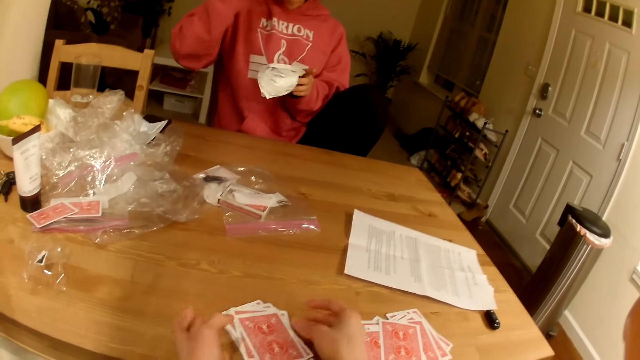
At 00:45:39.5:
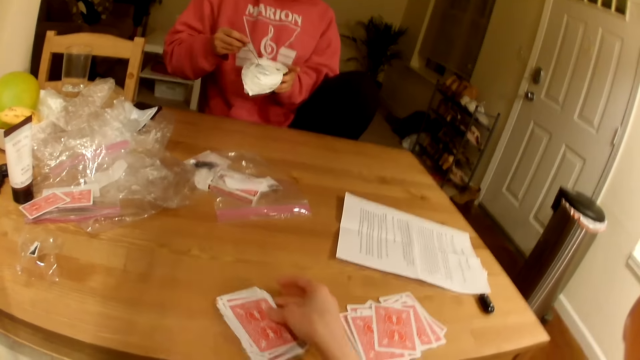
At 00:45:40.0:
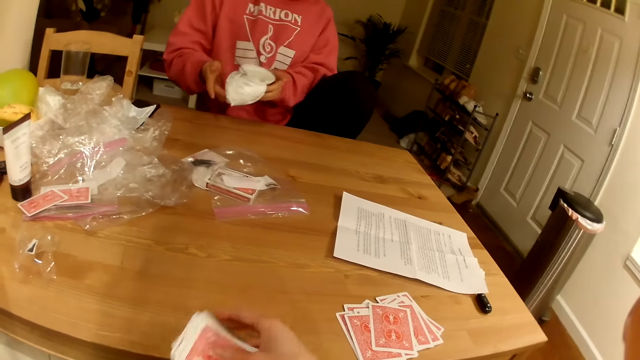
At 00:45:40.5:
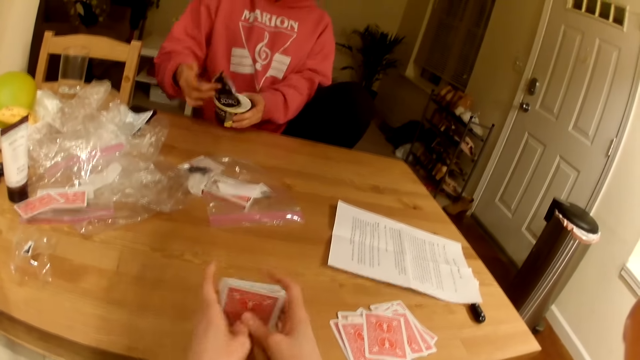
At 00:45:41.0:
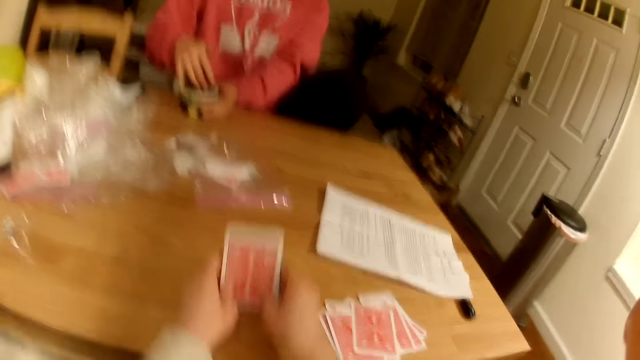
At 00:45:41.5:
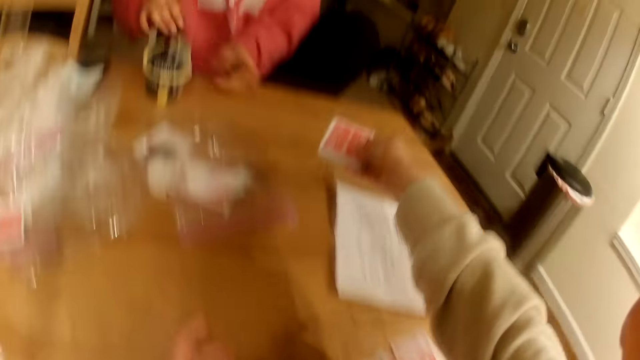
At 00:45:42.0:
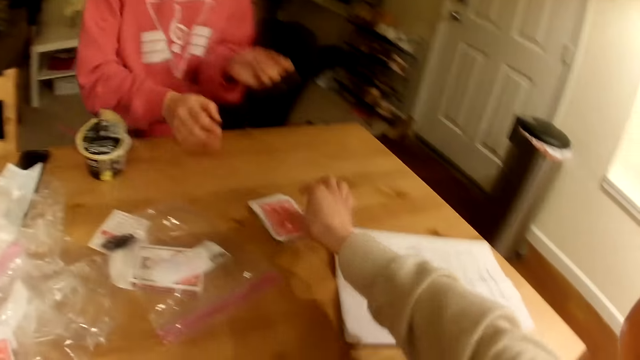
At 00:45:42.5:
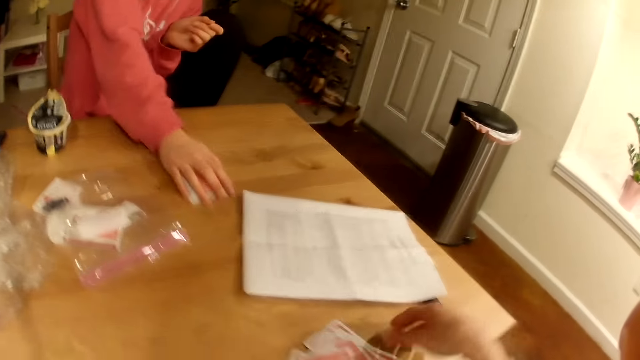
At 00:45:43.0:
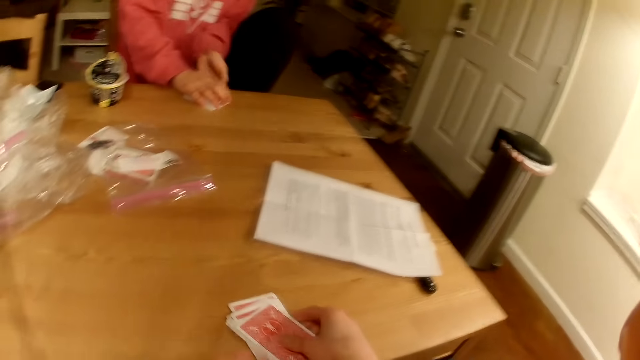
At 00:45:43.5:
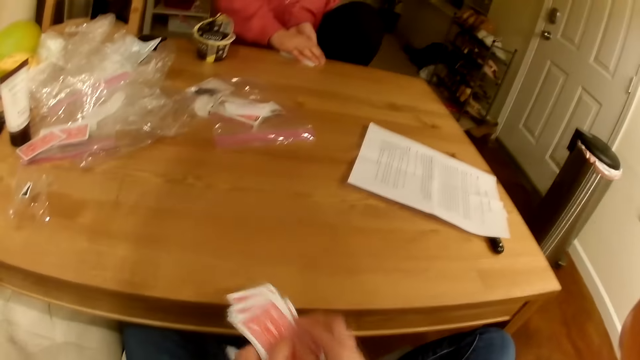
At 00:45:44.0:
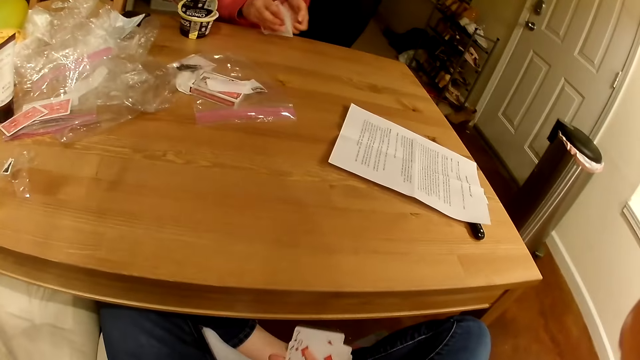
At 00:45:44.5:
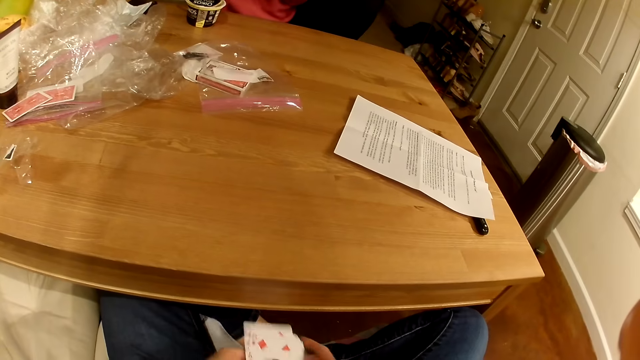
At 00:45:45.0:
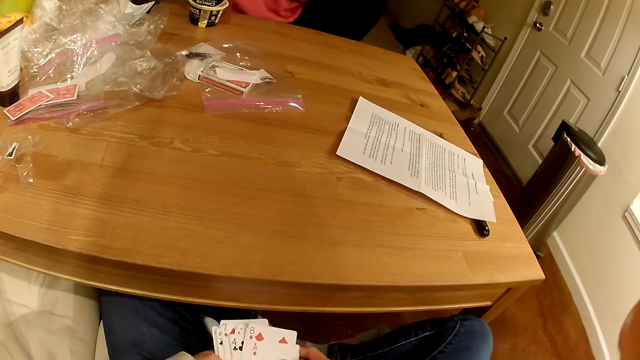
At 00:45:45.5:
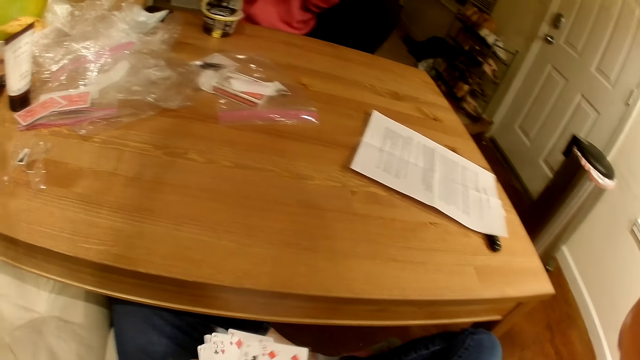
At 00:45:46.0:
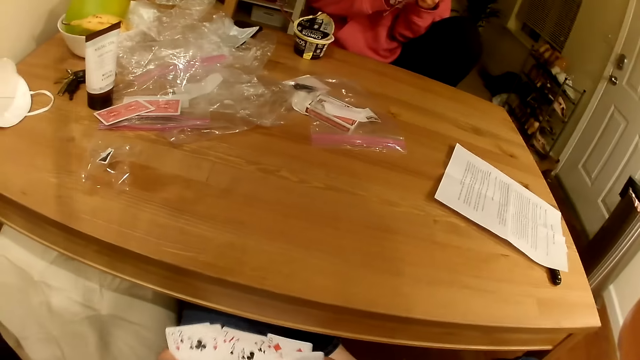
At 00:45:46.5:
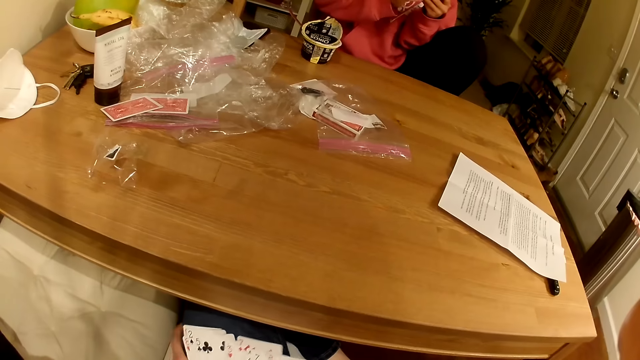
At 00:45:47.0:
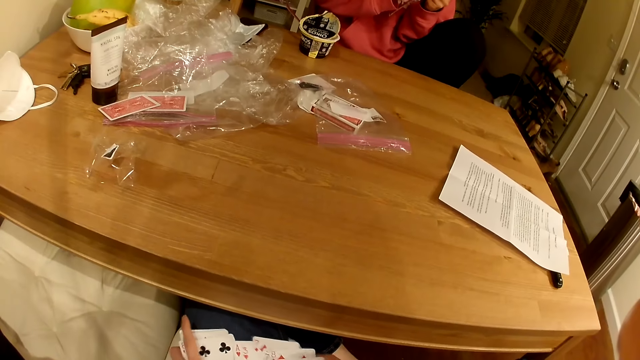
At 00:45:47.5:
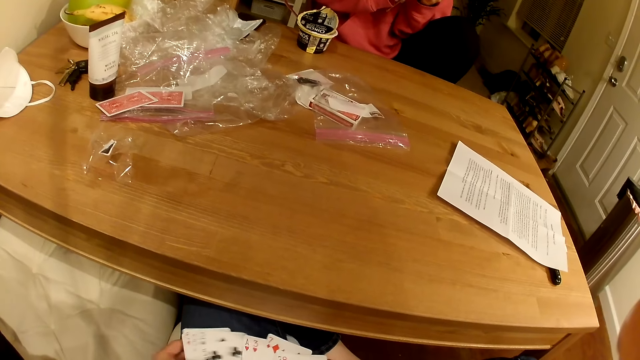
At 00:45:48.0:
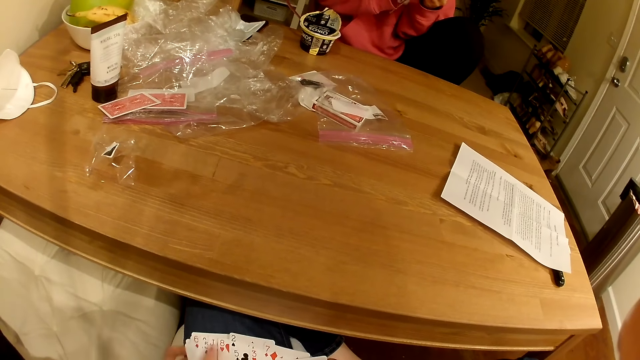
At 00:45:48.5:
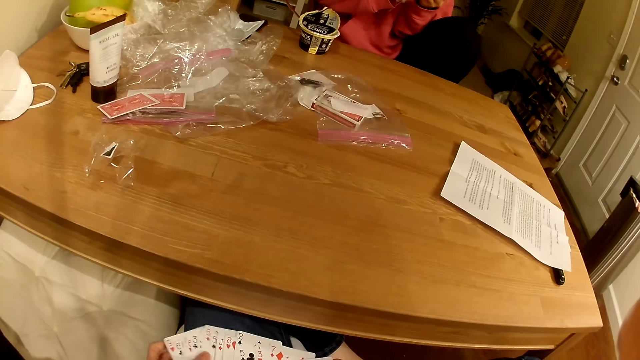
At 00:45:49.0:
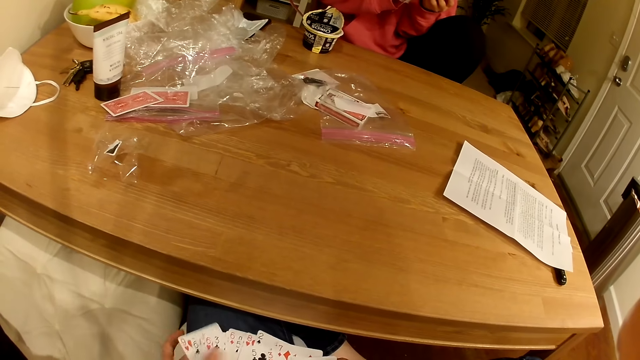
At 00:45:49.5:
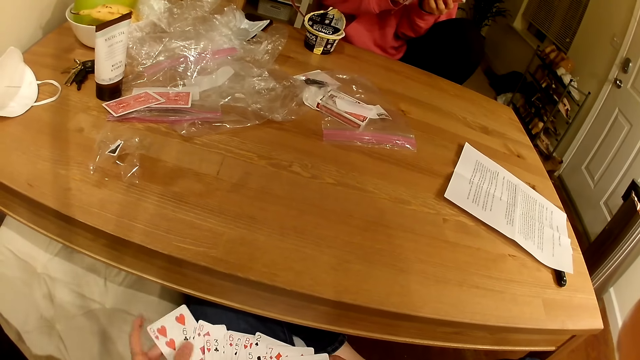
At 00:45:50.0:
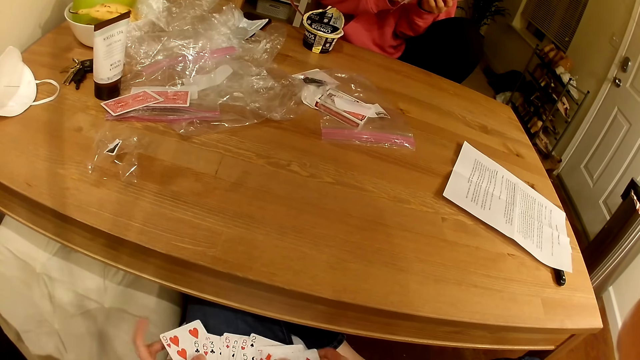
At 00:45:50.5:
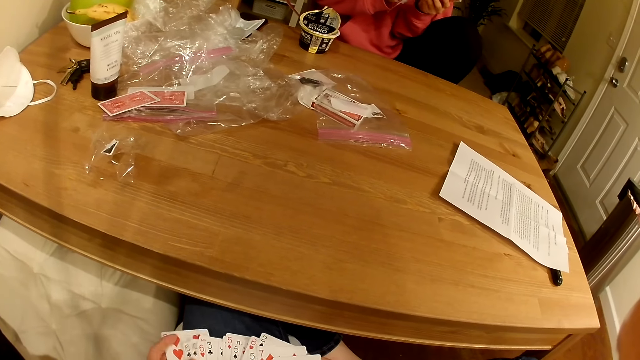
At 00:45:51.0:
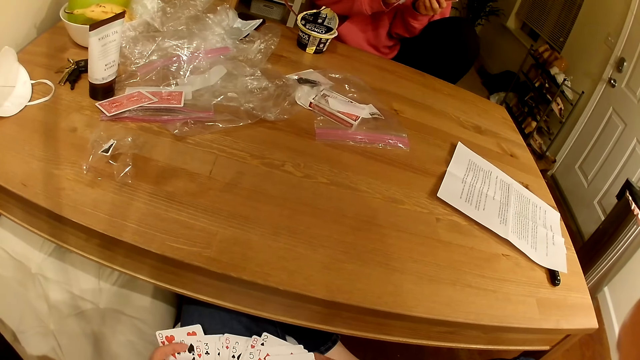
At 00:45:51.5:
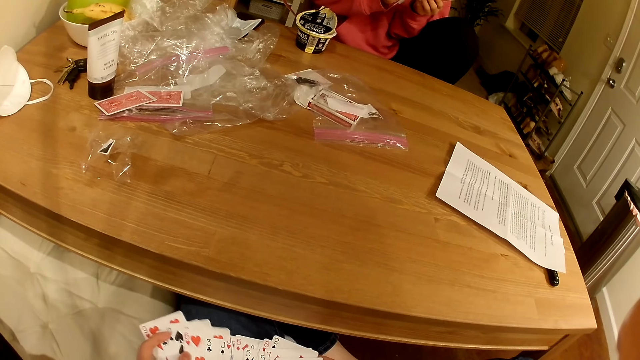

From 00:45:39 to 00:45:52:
A woman places the cup of yoghurt on the table. The camera wearer places the cards on the table next to the woman. The woman picks up the cards. The camera wearer picks up the cards. The woman talks to the camera wearer. The camera wearer shuffles her cards.

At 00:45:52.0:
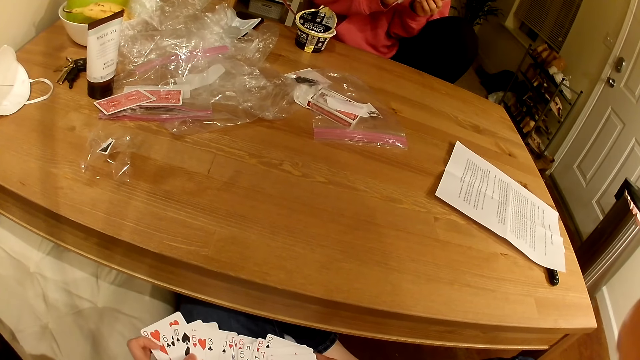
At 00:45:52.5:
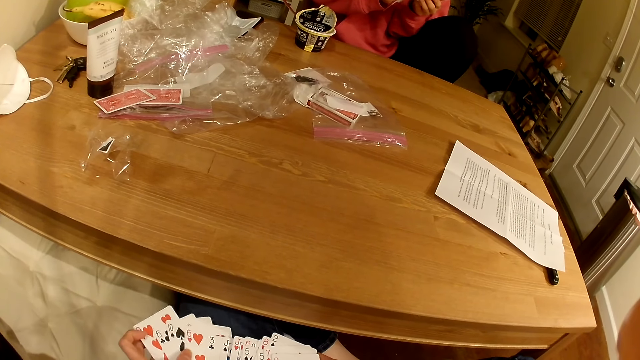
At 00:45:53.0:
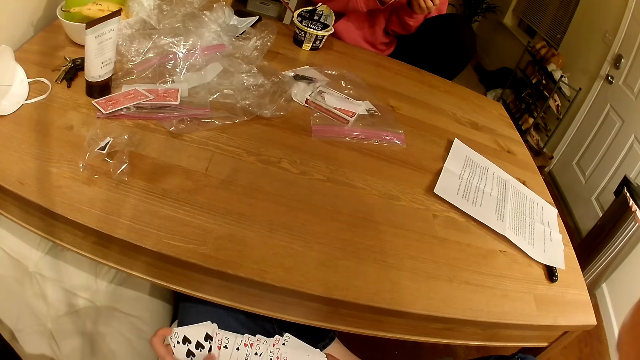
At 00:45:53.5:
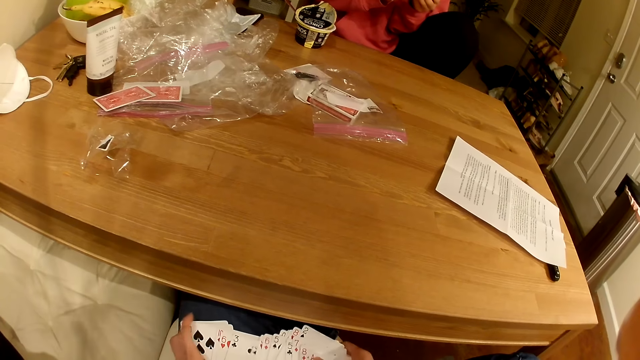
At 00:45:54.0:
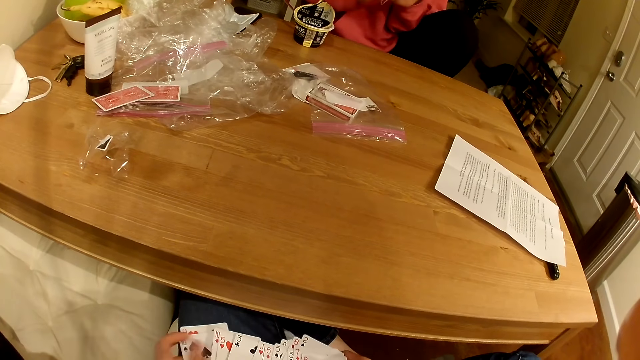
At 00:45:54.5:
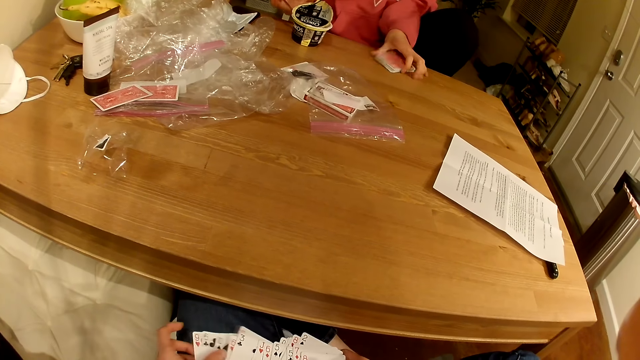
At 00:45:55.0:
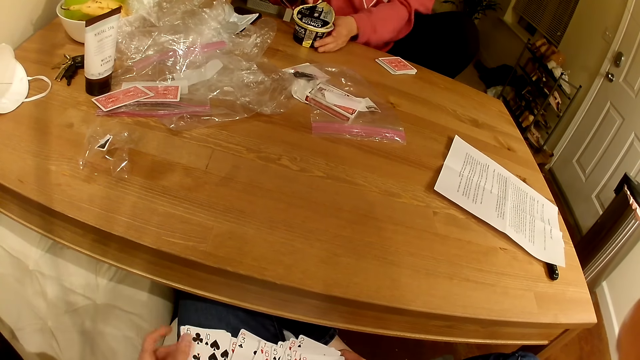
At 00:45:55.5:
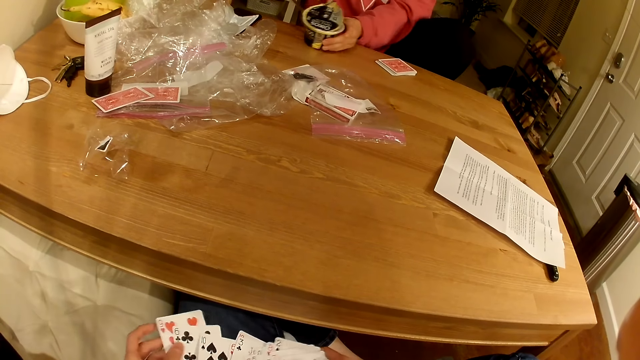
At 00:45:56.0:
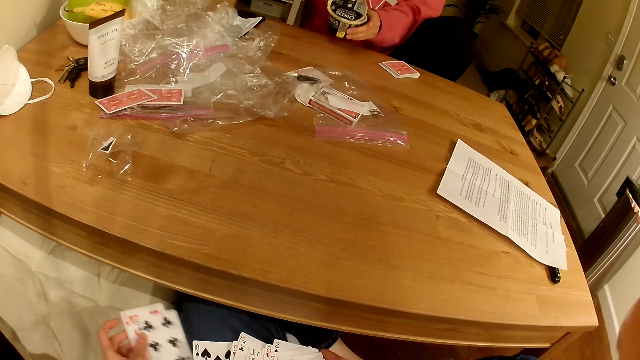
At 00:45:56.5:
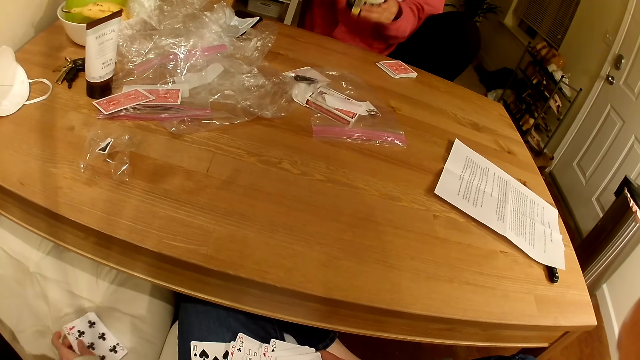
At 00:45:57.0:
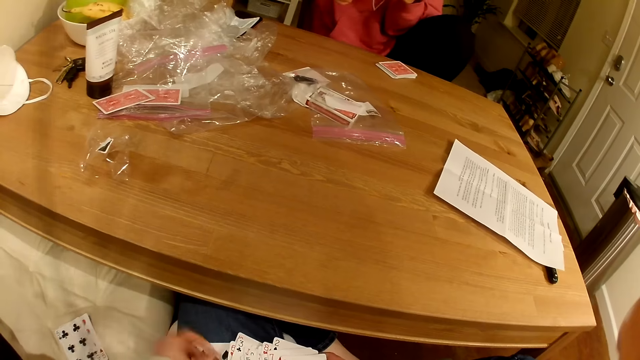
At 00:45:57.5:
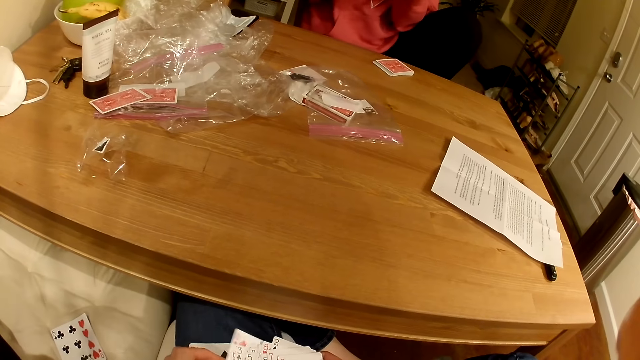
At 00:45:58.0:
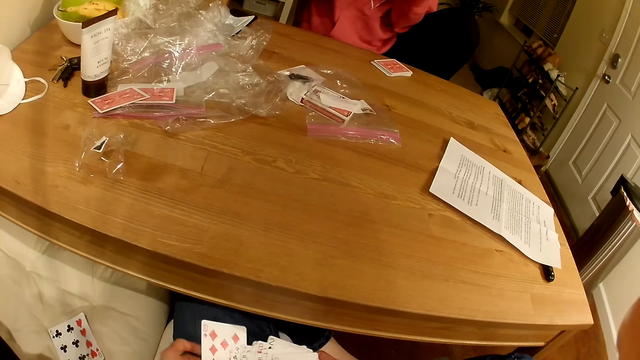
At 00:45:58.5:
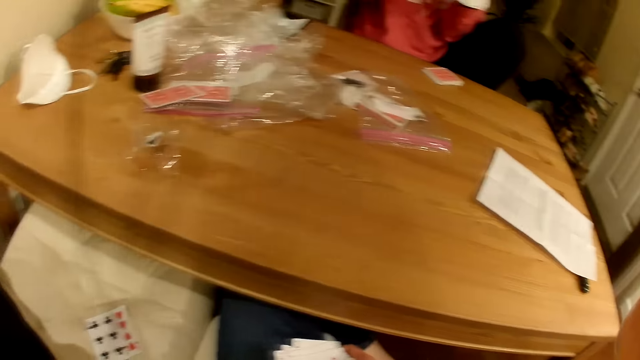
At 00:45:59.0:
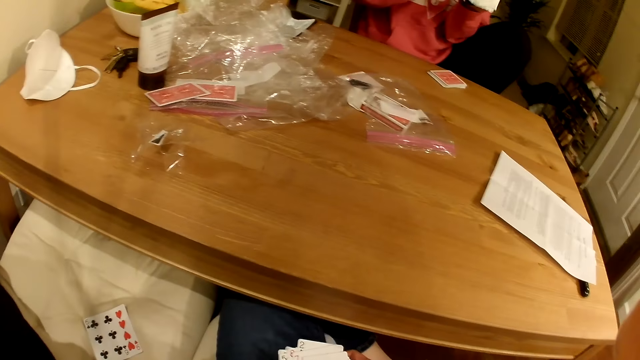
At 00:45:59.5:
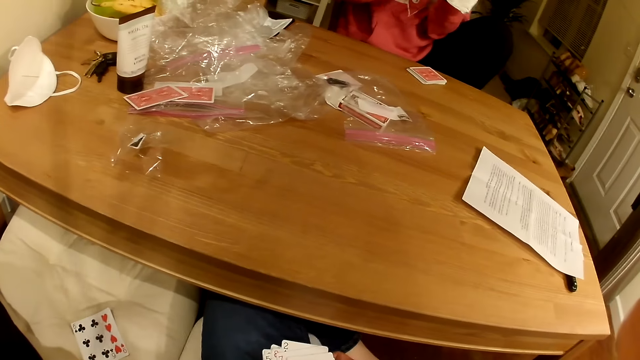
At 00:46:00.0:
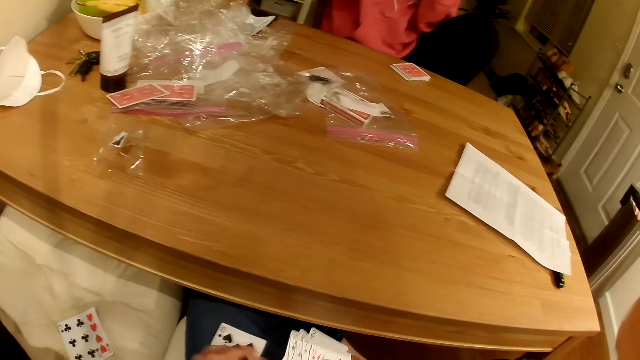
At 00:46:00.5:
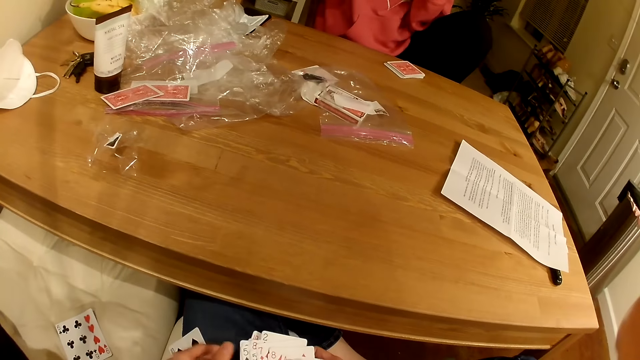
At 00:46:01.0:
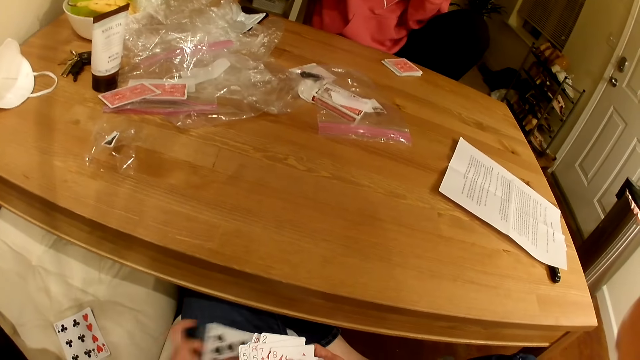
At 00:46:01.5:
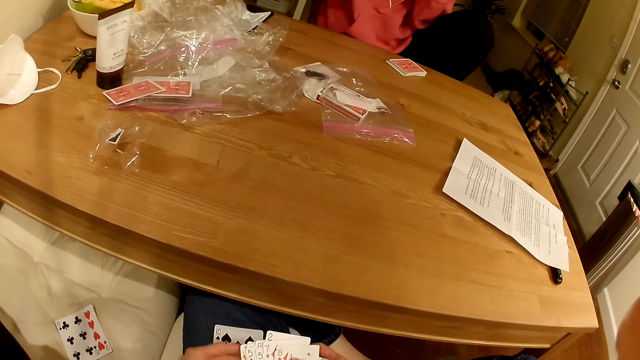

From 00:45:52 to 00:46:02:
A woman places the cards on the table. She picks up the cup of yoghurt and talks to the camera wearer. The camera wearer takes the ice cream tin. They place some of their cards on the chair. The woman interacts with the camera wearer. The woman talks to the camera wearer.
